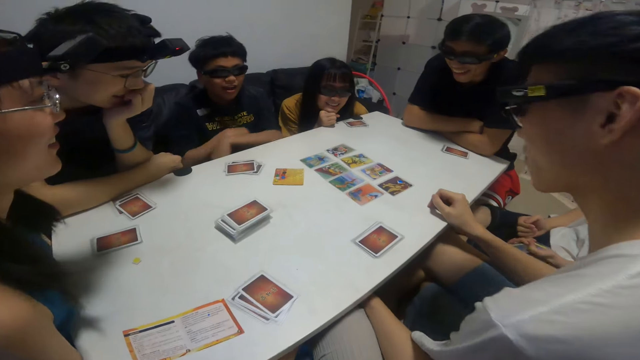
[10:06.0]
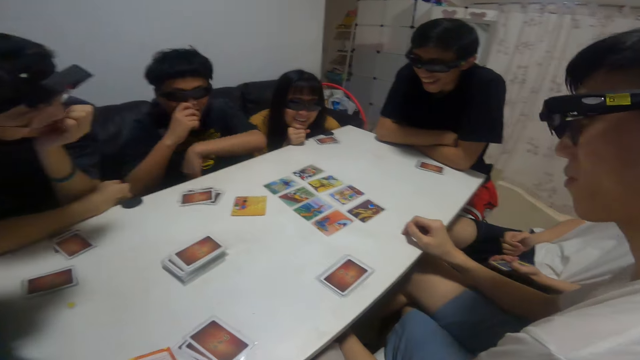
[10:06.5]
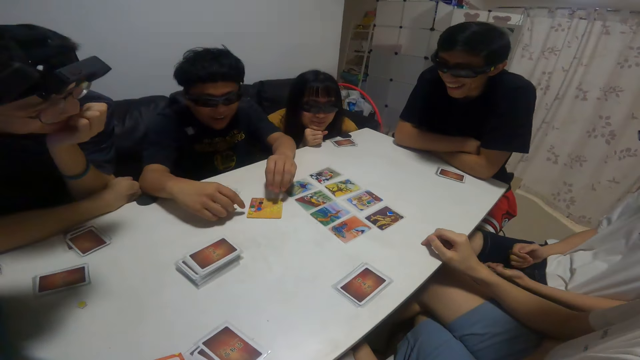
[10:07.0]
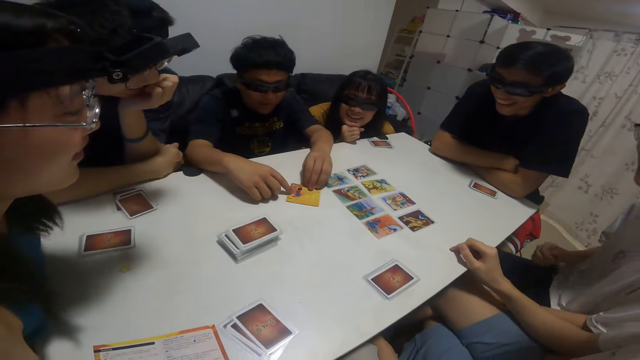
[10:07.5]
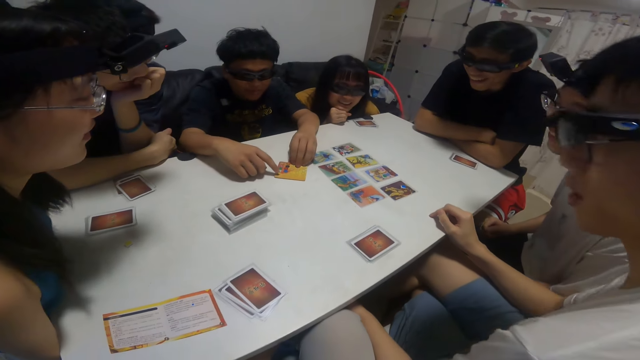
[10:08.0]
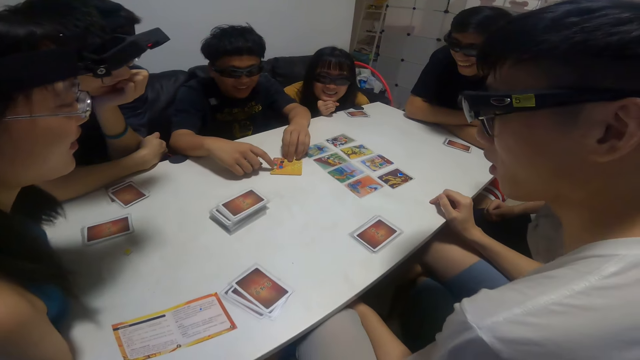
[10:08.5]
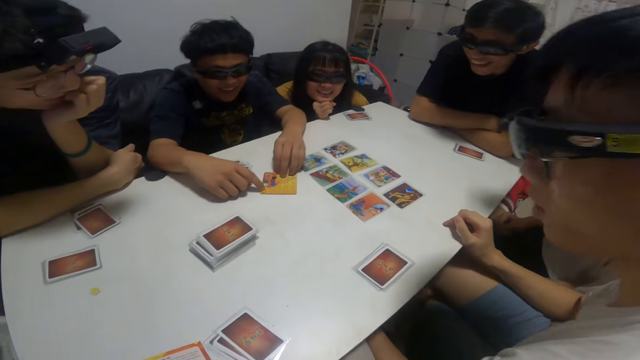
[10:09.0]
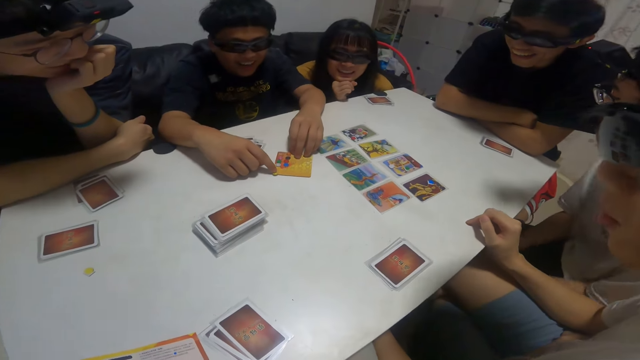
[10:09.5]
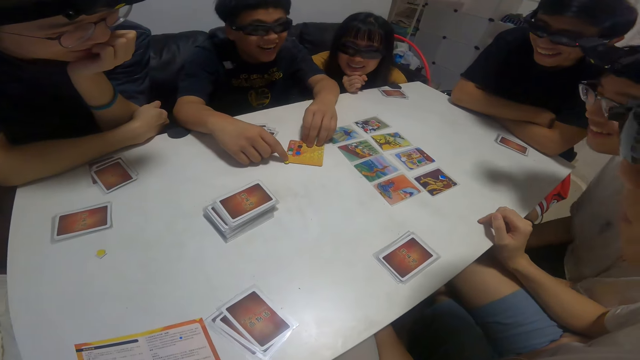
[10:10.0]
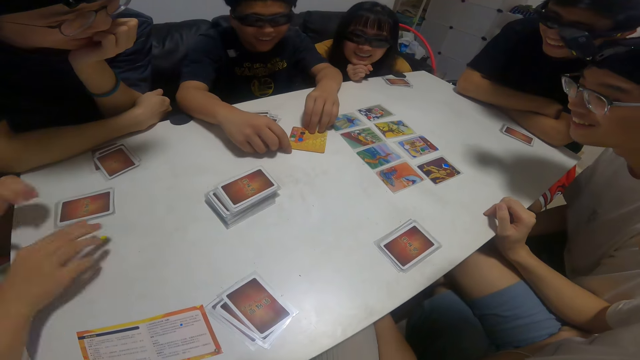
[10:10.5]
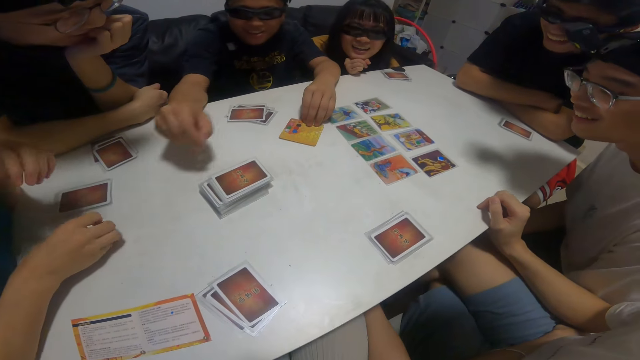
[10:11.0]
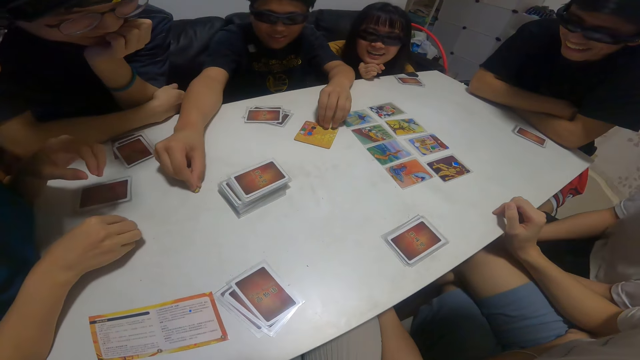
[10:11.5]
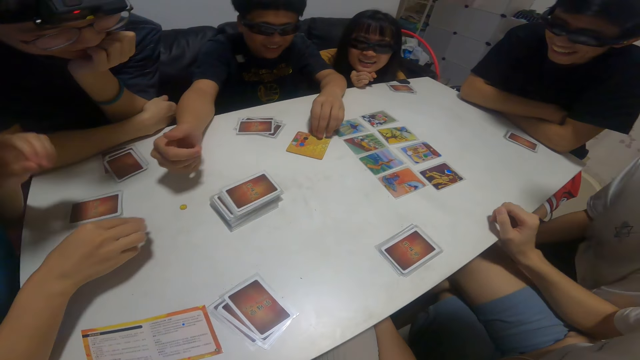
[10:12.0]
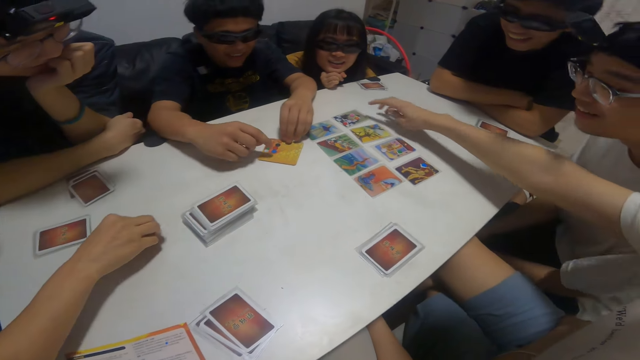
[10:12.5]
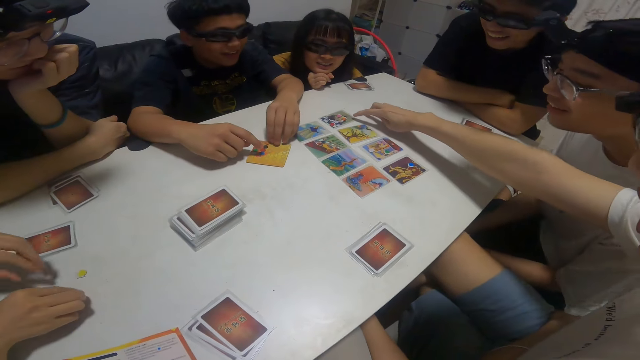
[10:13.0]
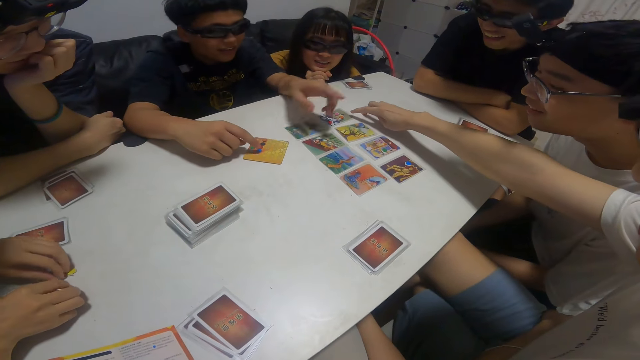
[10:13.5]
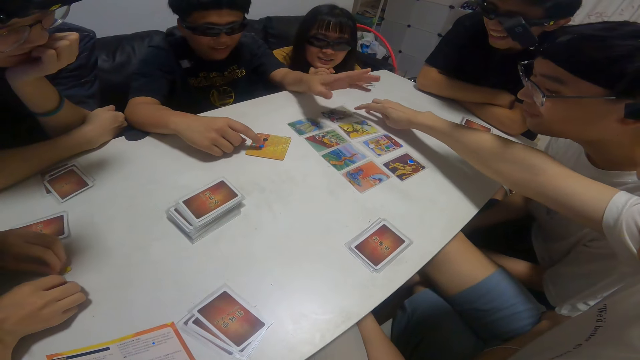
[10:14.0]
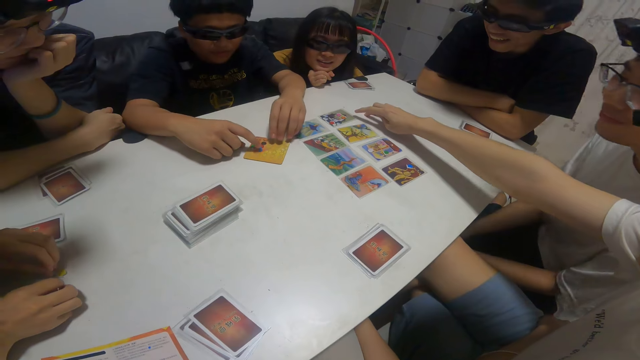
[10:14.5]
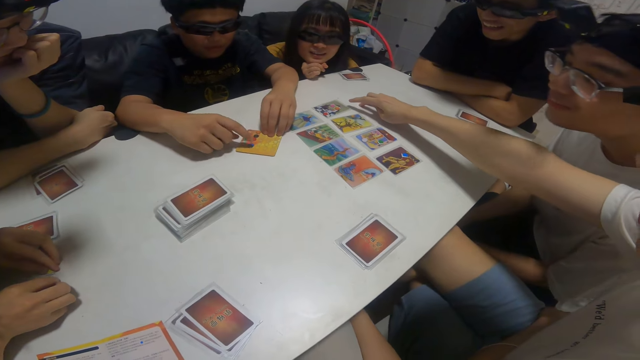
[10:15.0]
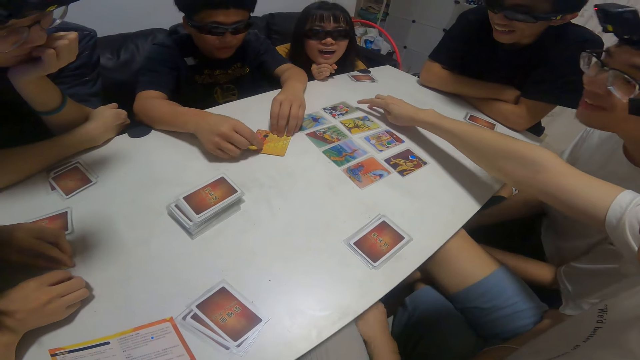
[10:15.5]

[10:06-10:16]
A person holds a card. A boy touches pebbles on a card with his right finger. The boy moves pebbles around the table with his right hand. The person puts something on the table. Another person holds a card. The first person communicates.

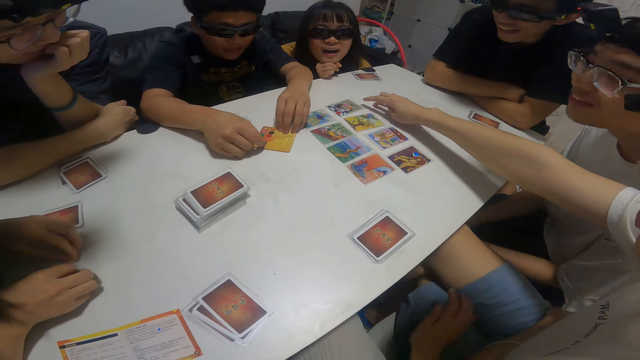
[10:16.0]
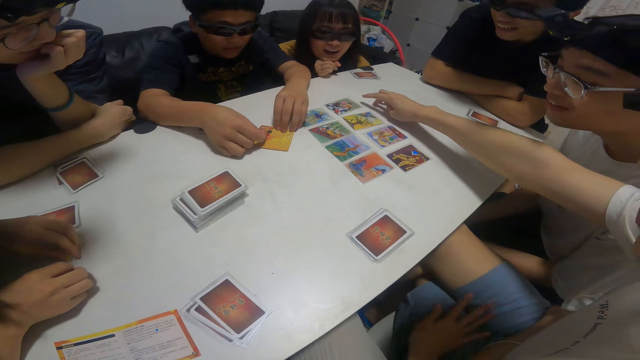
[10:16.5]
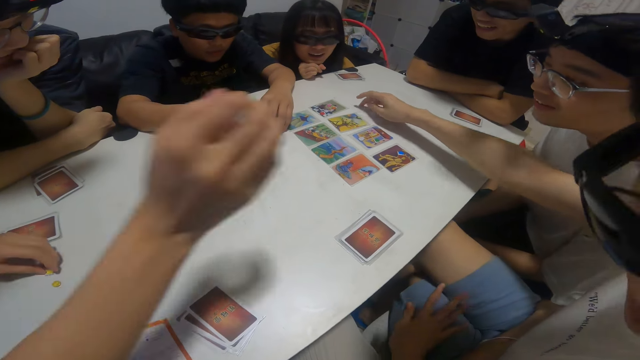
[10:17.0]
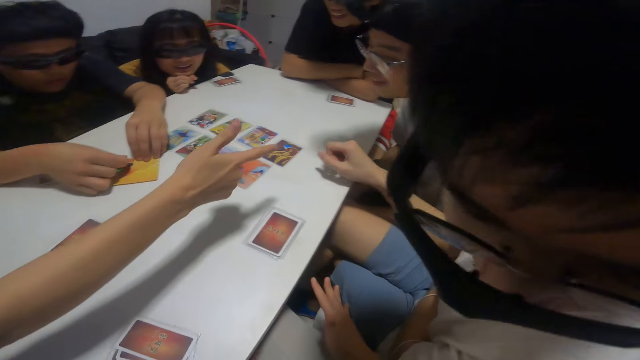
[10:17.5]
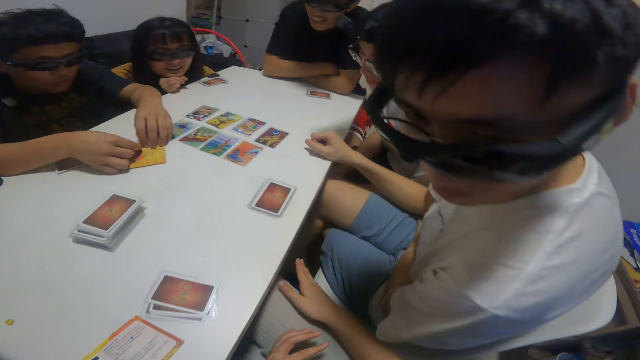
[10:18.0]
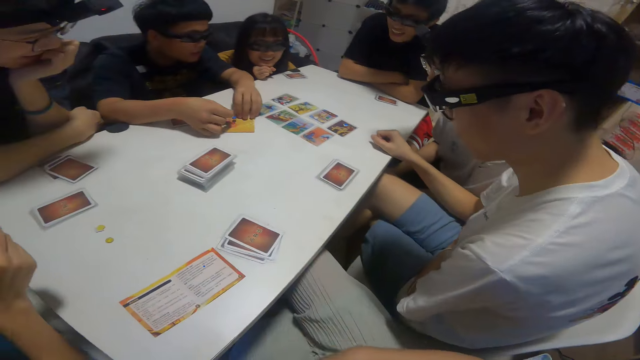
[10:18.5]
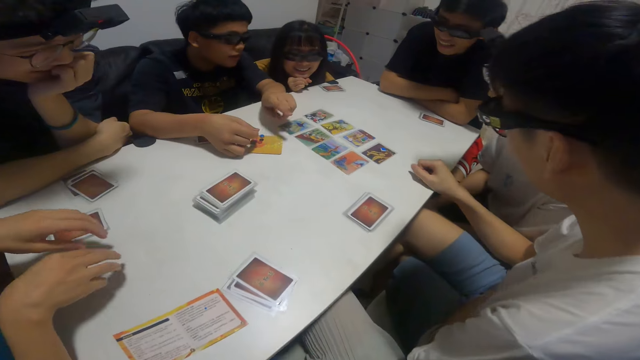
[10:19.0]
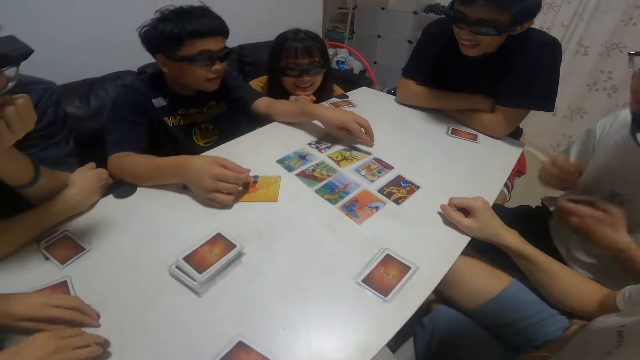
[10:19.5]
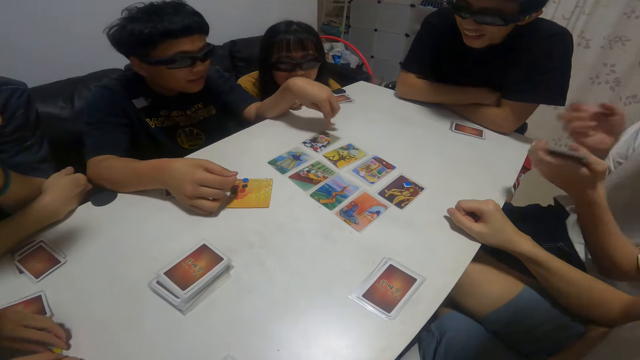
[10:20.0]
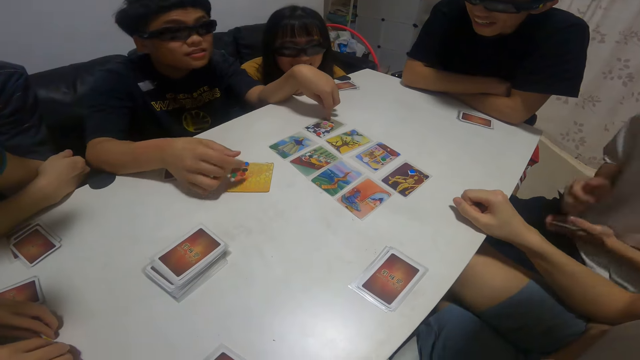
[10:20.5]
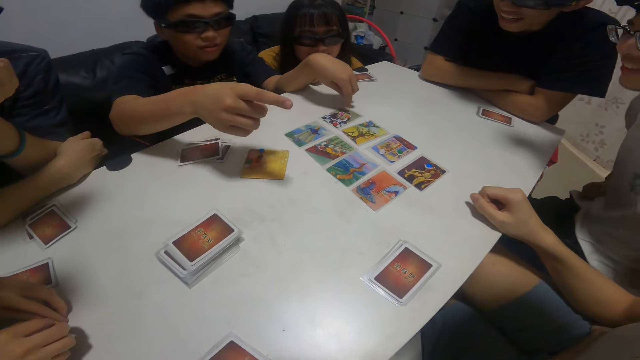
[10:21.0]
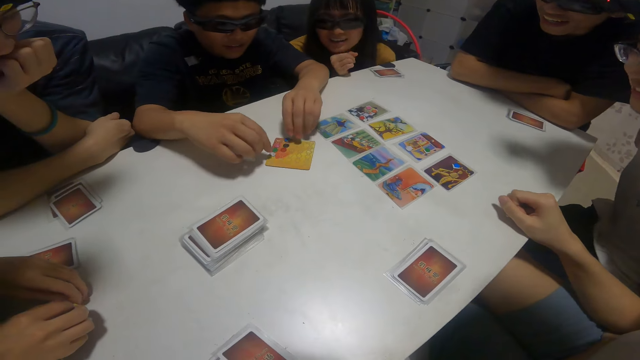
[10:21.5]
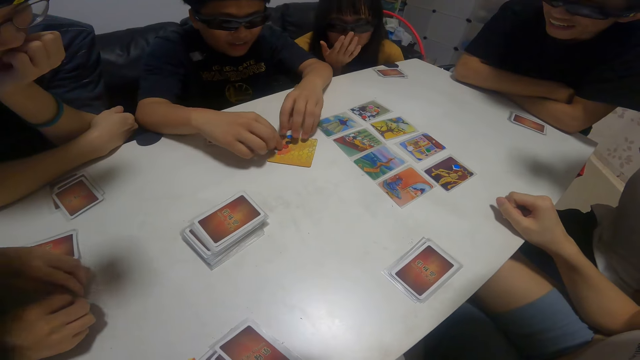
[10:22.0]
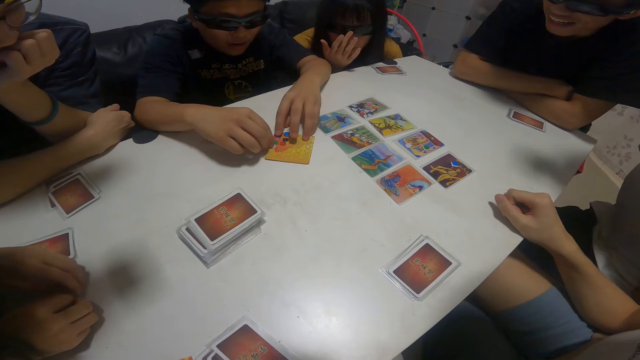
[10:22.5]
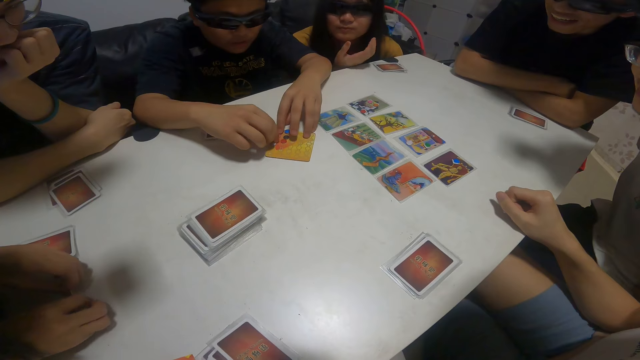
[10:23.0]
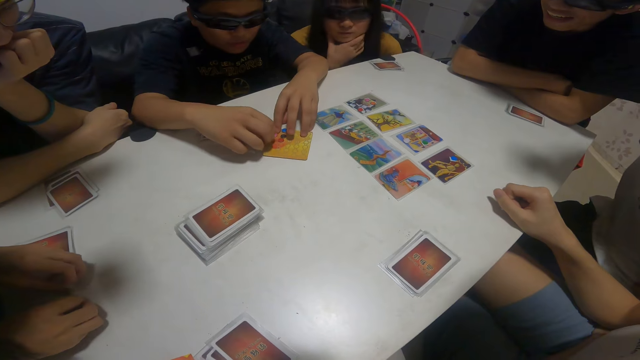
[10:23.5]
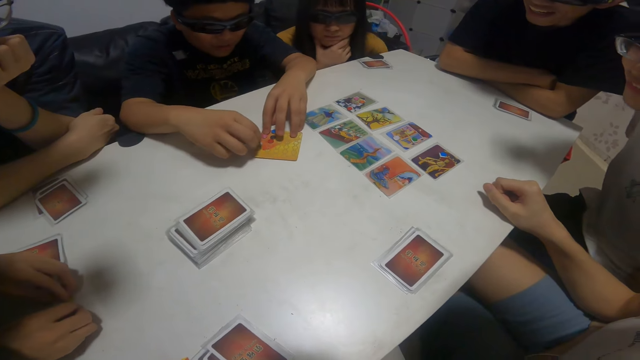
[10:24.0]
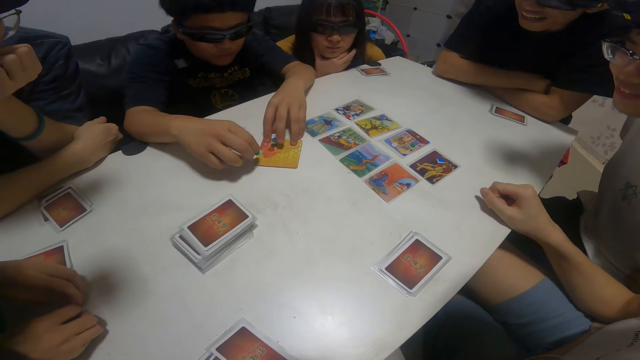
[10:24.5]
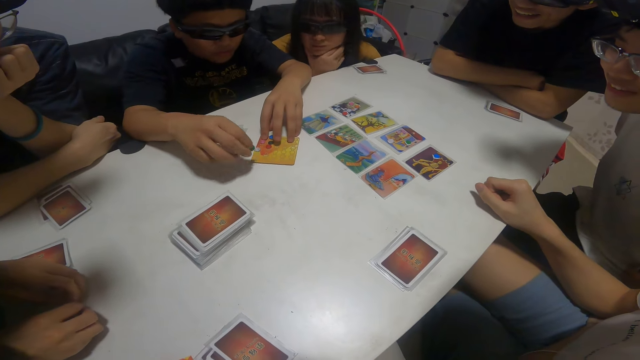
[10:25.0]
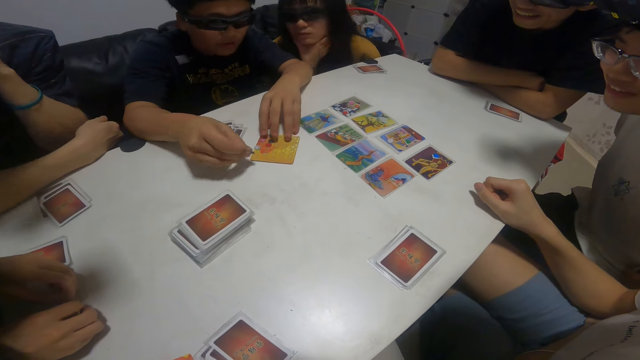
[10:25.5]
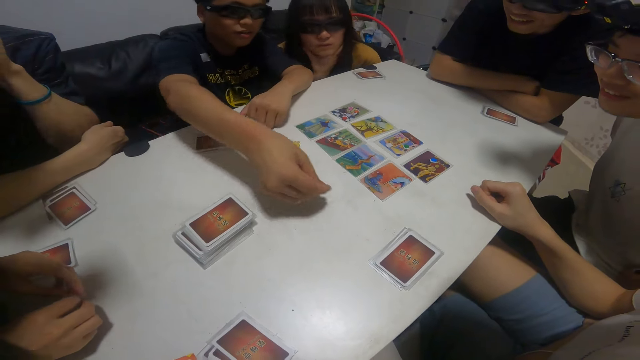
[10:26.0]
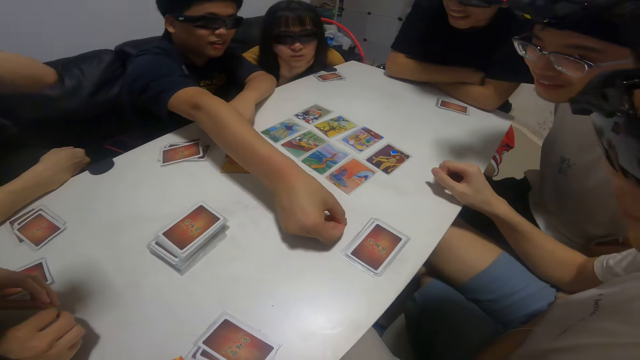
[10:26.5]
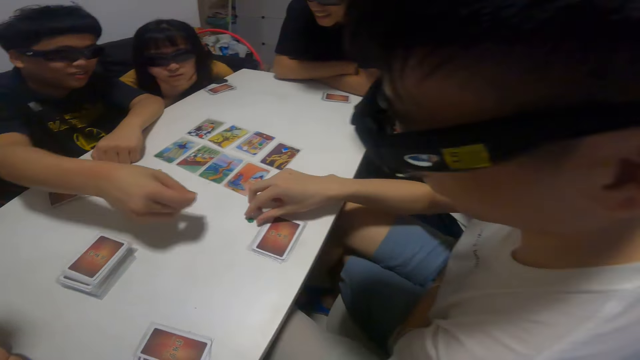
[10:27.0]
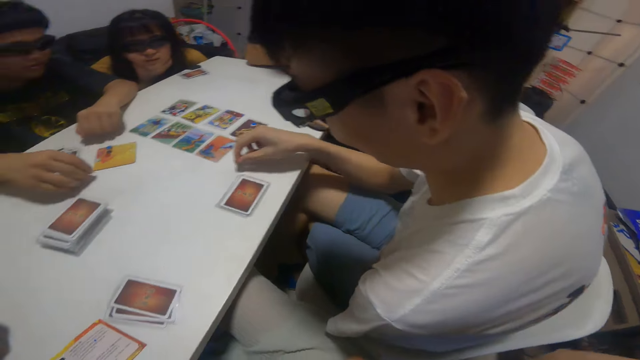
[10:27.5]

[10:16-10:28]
The camera wearer talks. A person communicates. Another person communicates. A boy touches a card on the table with his left finger. The boy touches pebbles on a card with his right finger. The second person passes something over the table.
